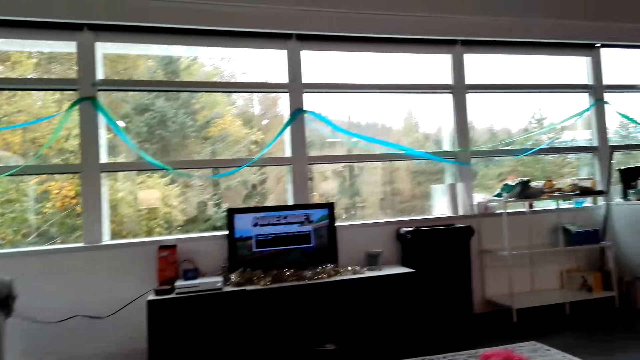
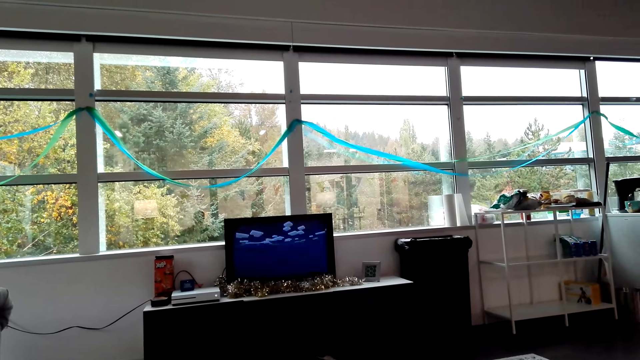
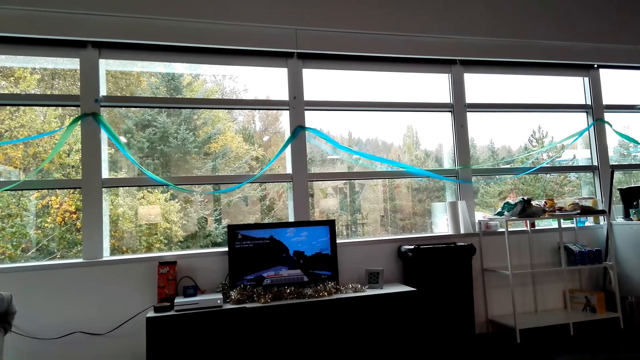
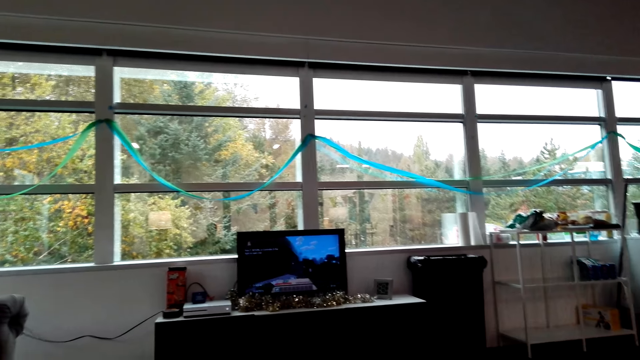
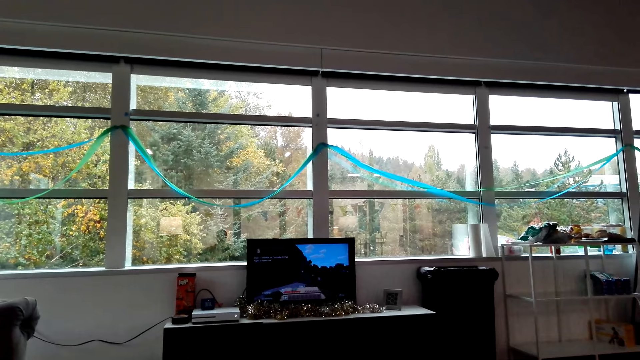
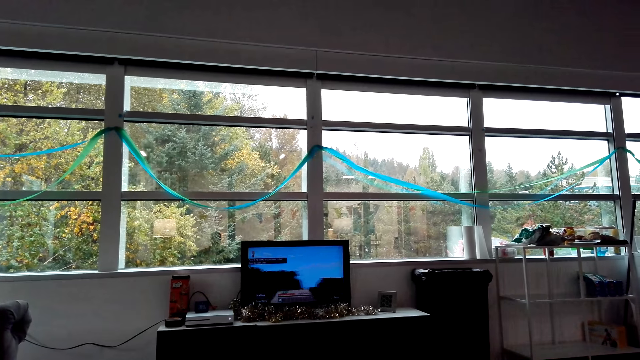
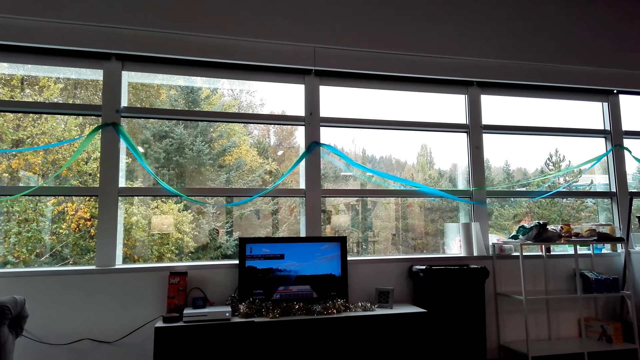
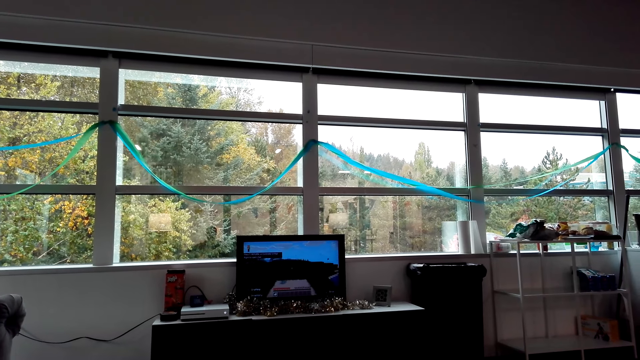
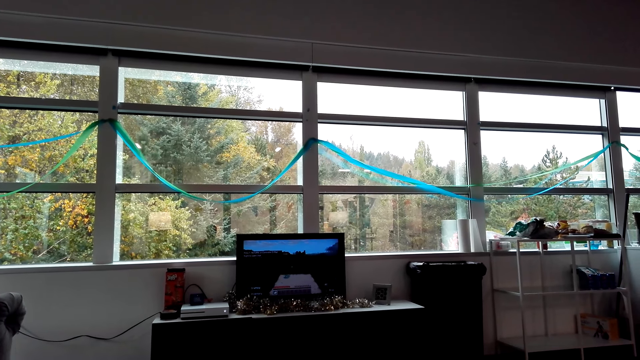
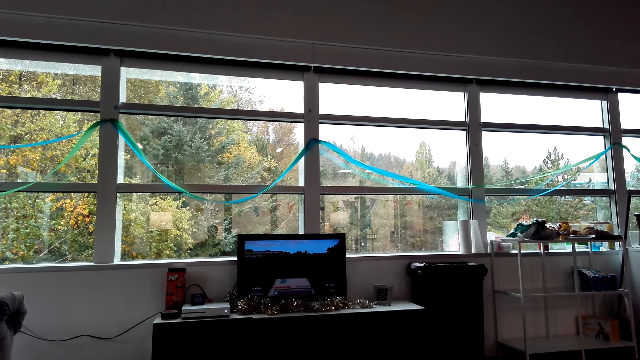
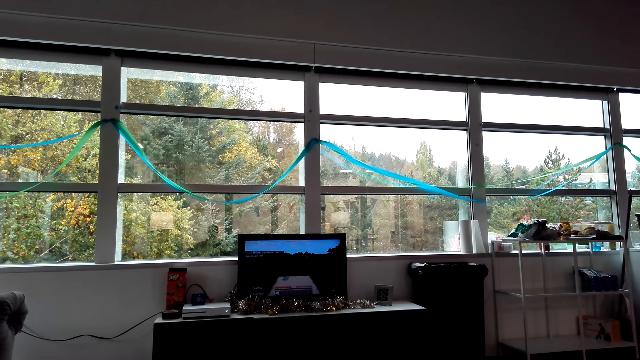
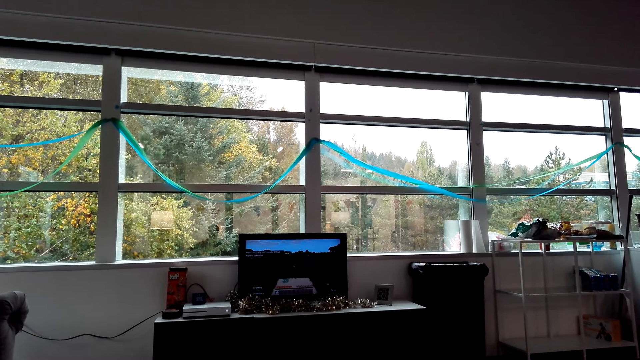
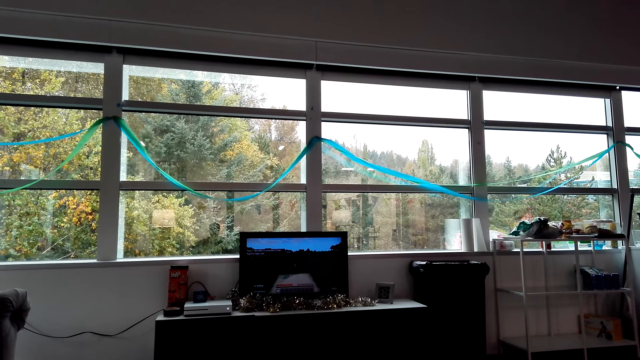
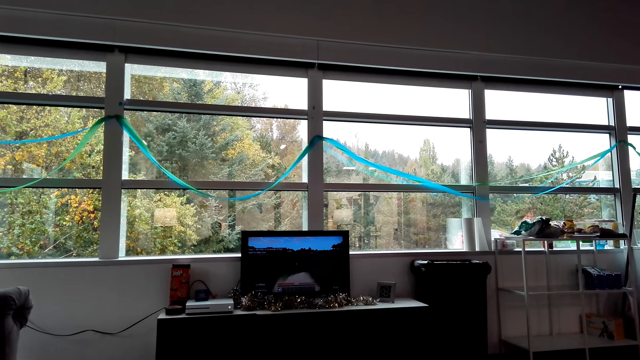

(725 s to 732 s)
The camera wearer plays a video game.

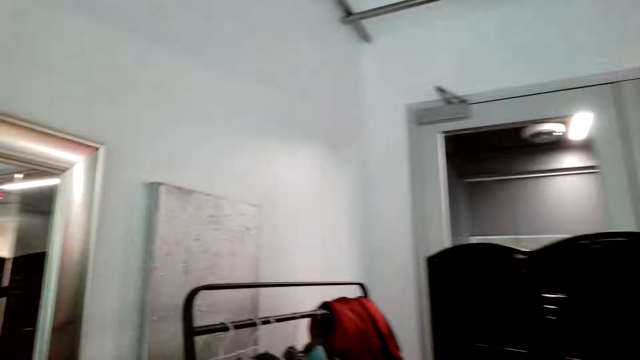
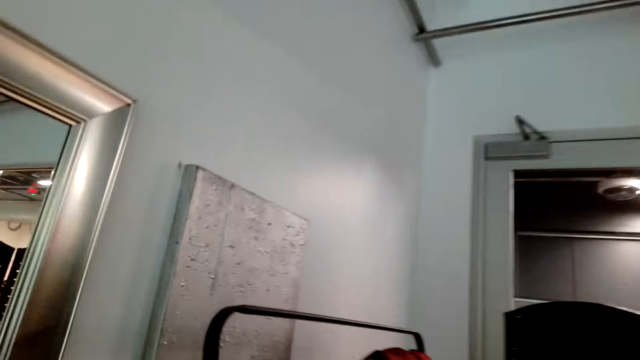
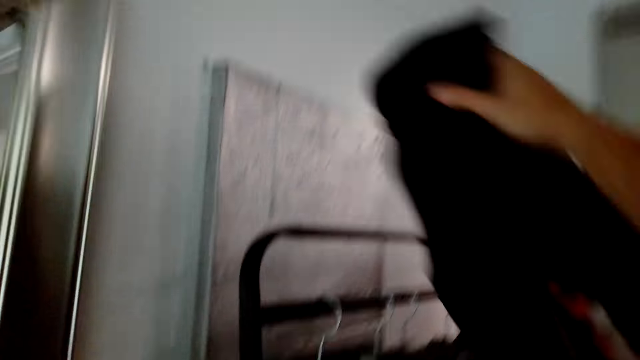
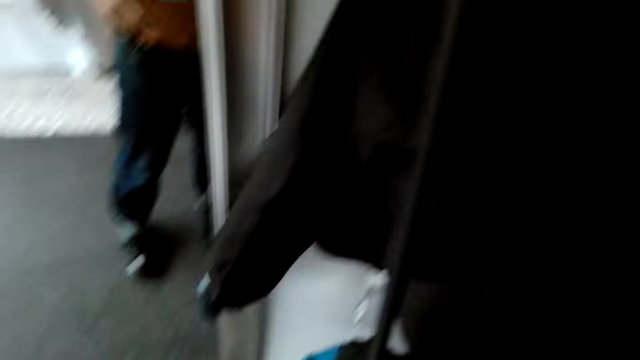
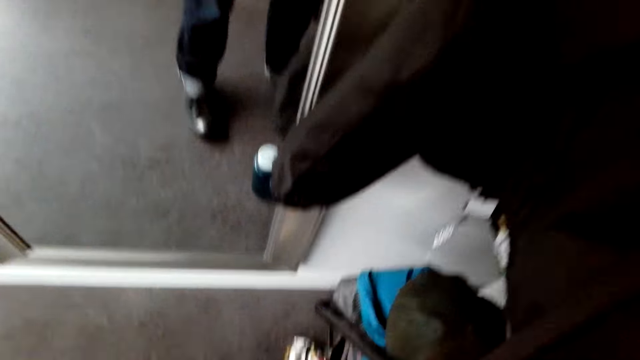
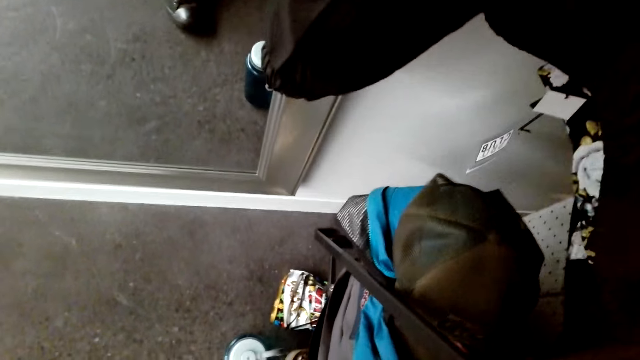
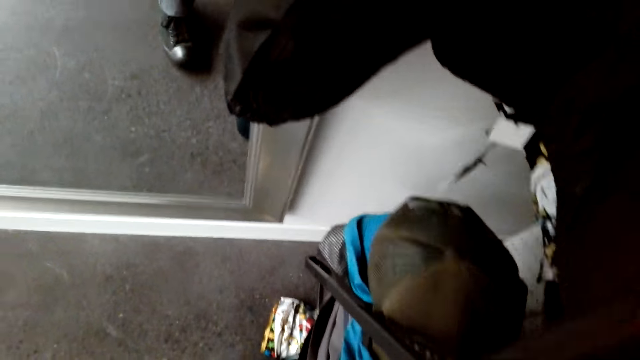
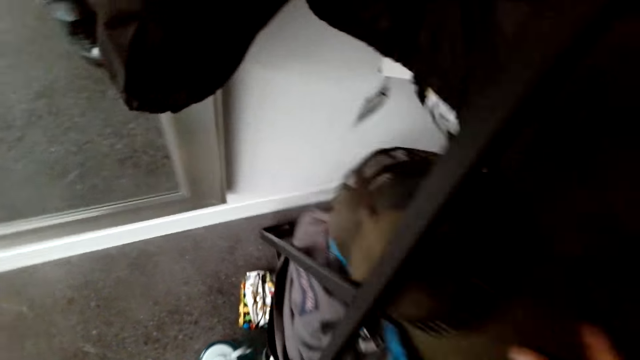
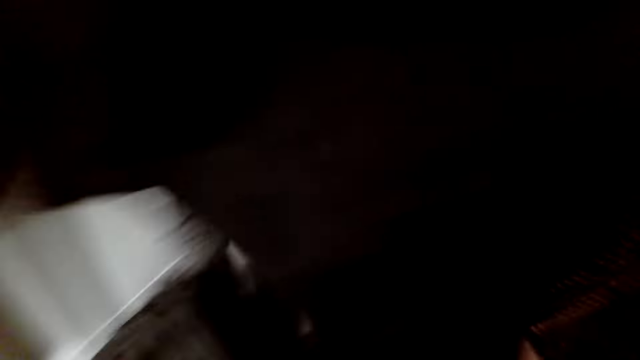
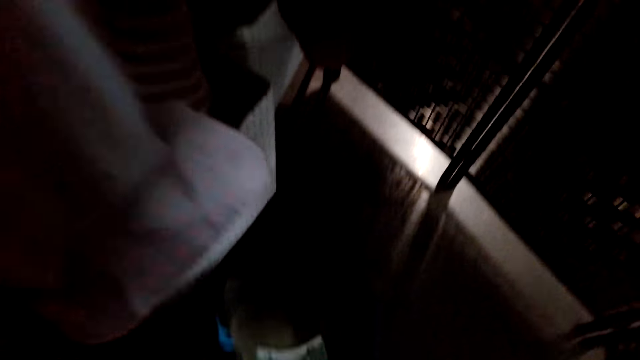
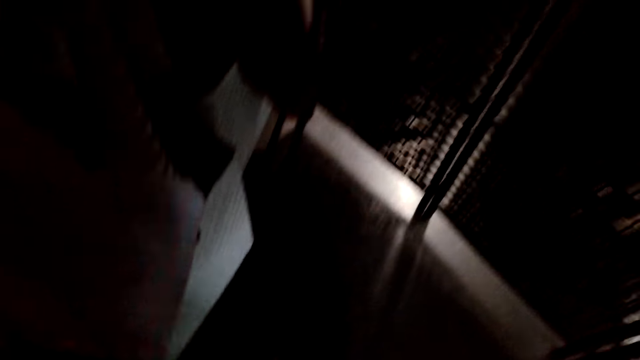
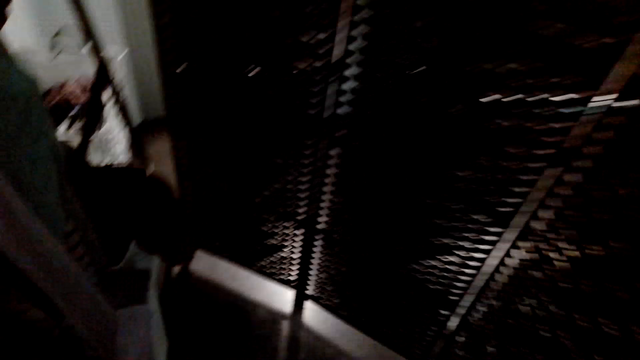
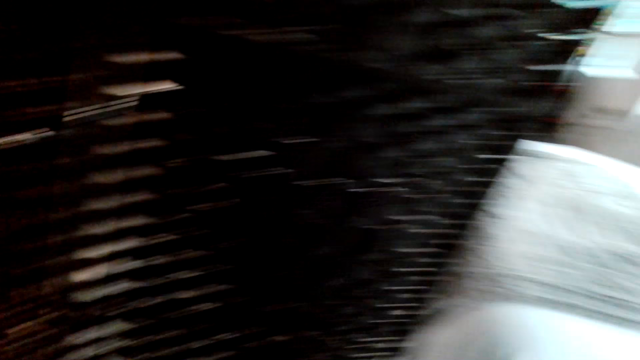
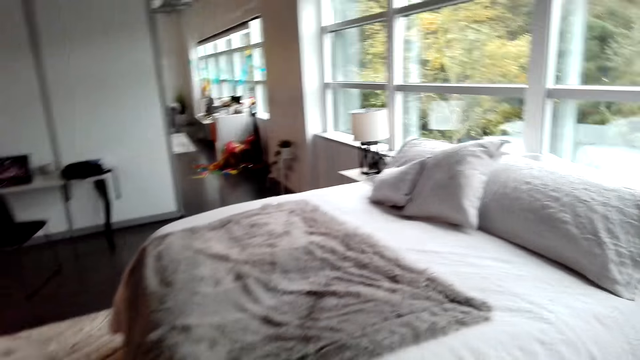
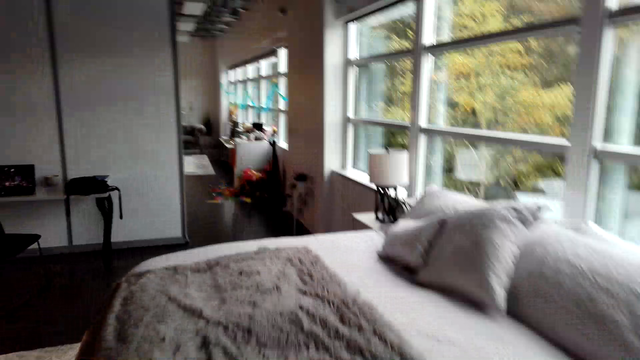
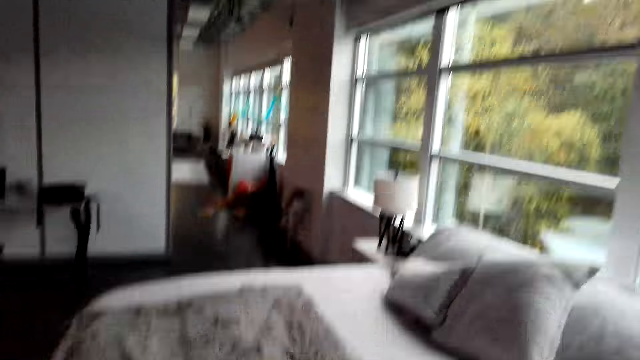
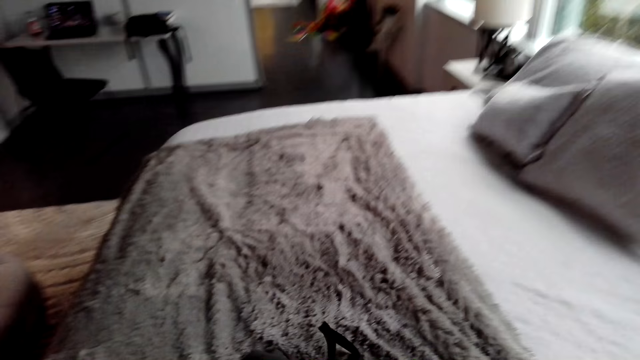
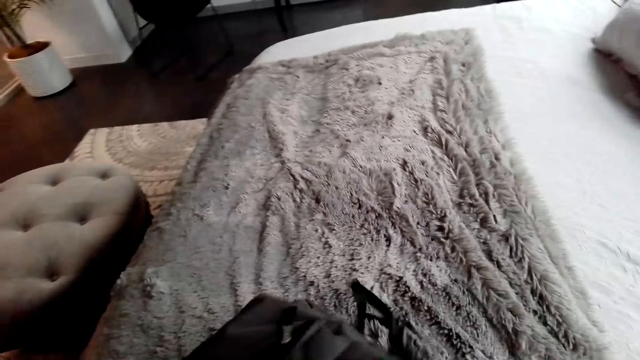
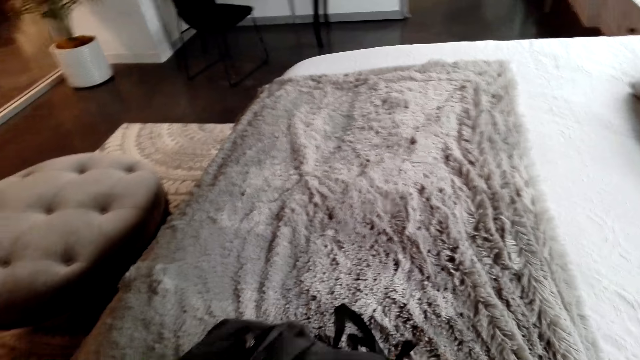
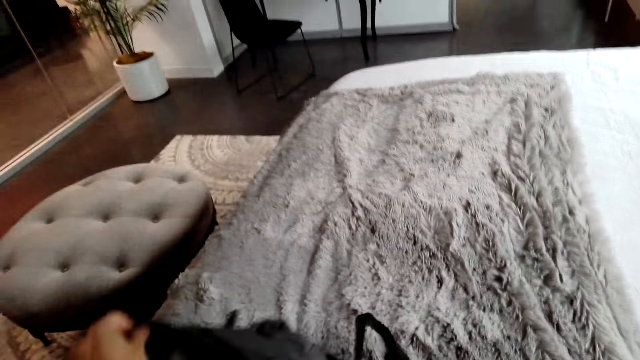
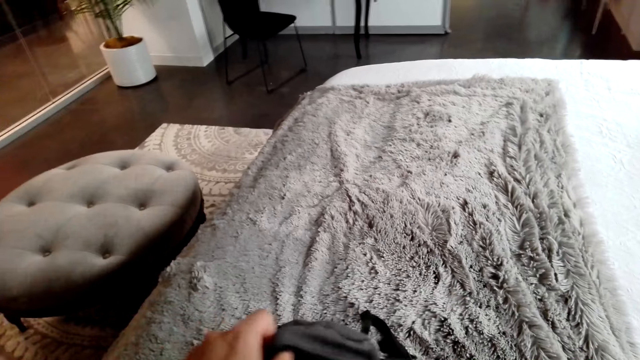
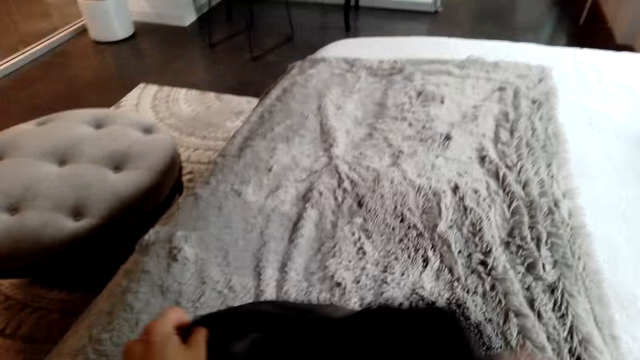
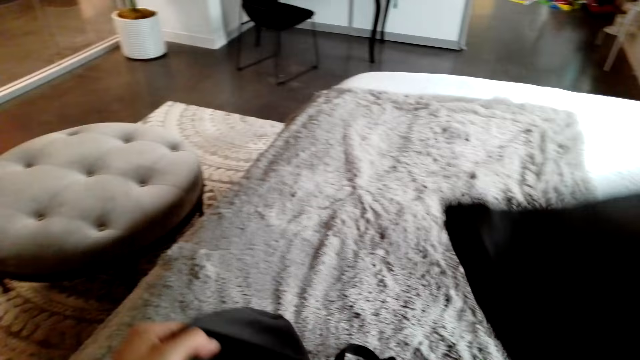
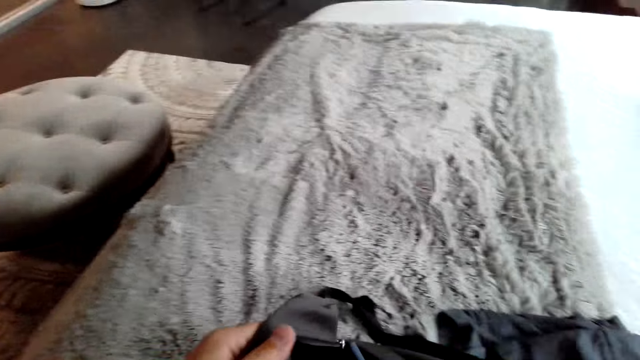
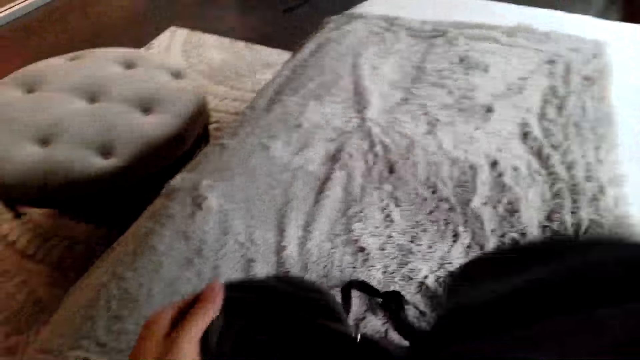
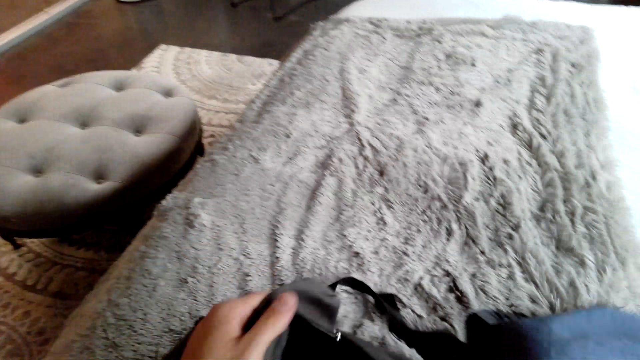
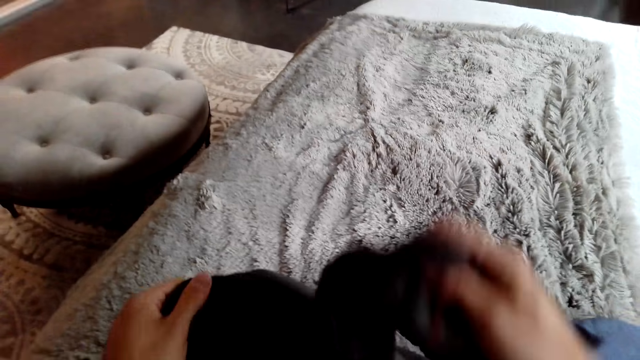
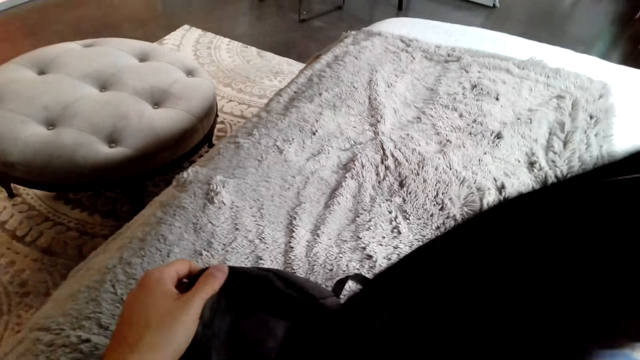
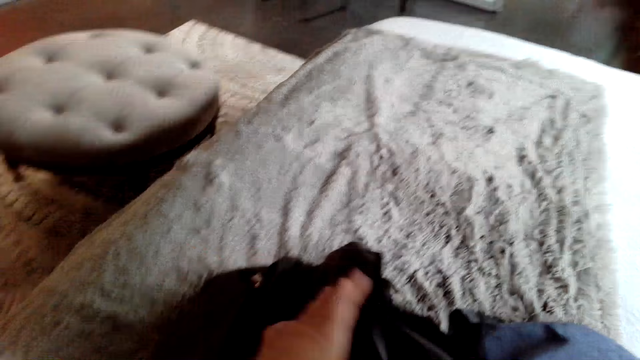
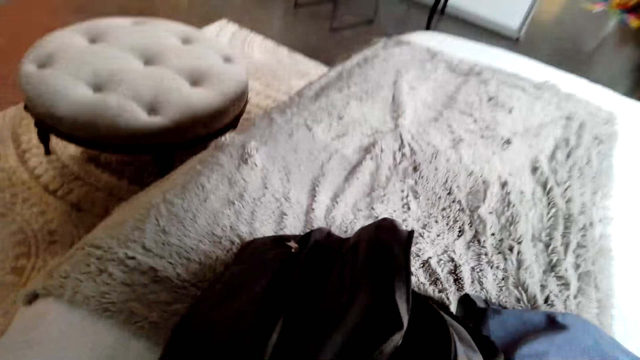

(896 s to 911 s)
The camera wearer puts the jacket on the metal rail. They pick up the bag from the floor. They look around the house. They put the bag on the bed. They open the zip of the bag. They remove the clothes from the bag.
